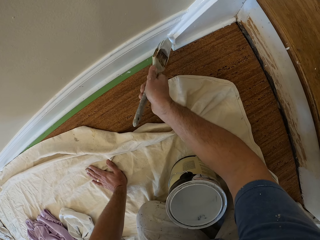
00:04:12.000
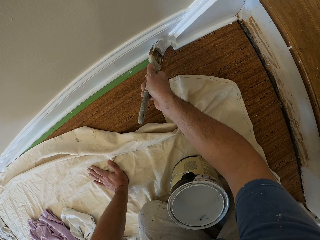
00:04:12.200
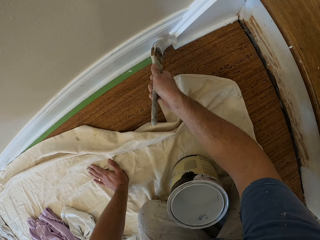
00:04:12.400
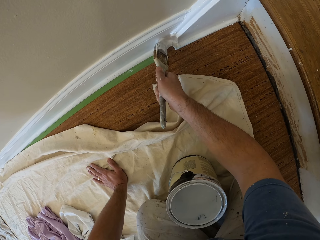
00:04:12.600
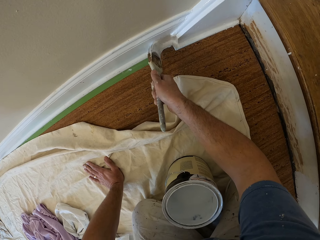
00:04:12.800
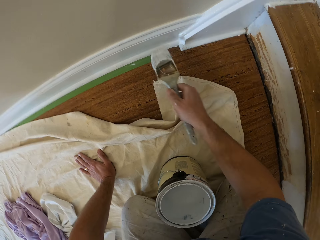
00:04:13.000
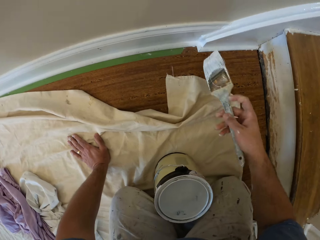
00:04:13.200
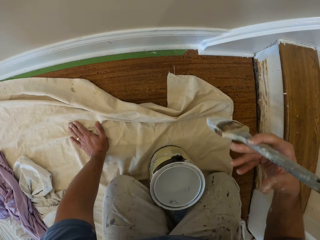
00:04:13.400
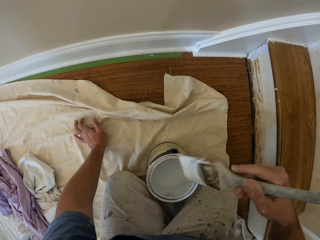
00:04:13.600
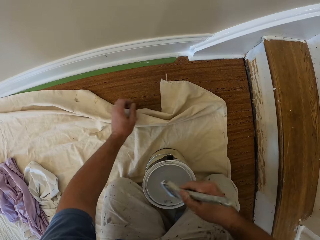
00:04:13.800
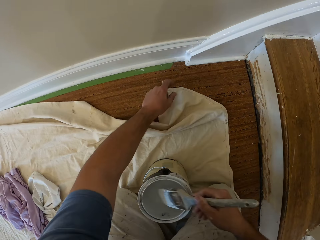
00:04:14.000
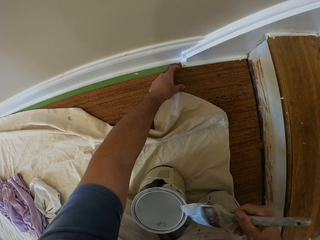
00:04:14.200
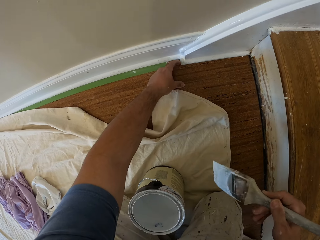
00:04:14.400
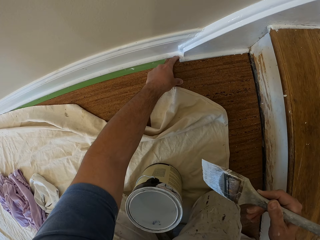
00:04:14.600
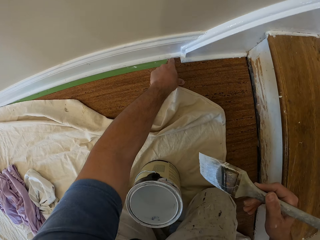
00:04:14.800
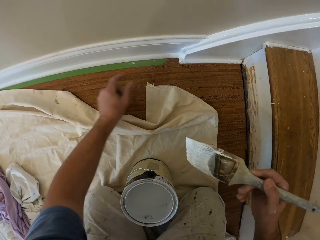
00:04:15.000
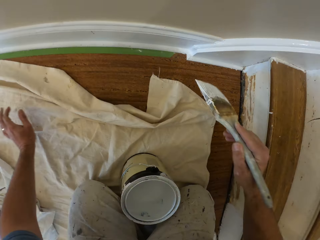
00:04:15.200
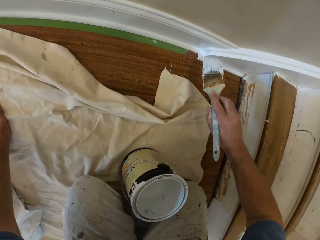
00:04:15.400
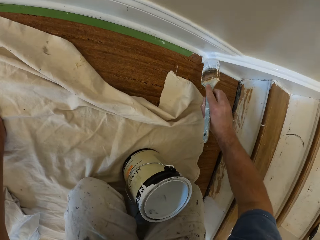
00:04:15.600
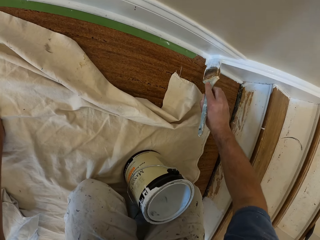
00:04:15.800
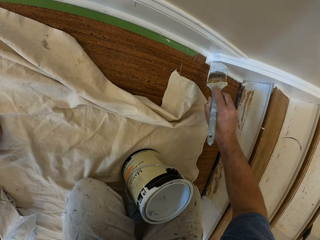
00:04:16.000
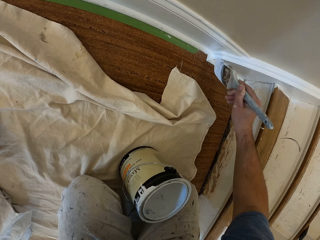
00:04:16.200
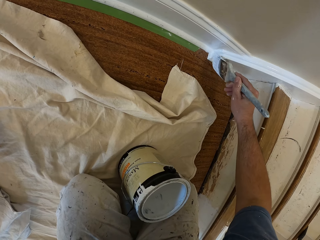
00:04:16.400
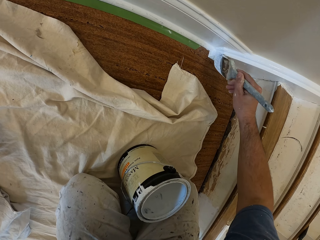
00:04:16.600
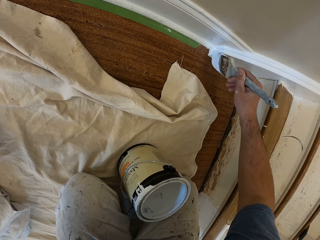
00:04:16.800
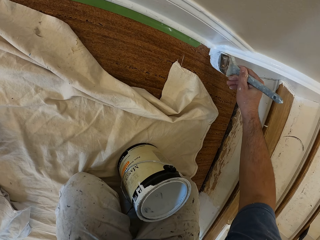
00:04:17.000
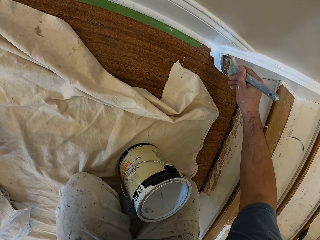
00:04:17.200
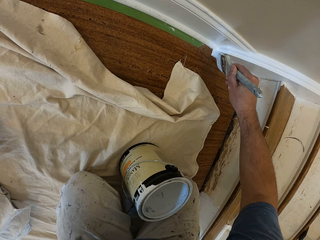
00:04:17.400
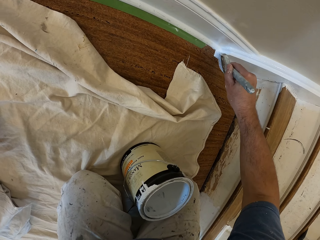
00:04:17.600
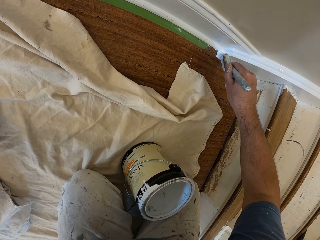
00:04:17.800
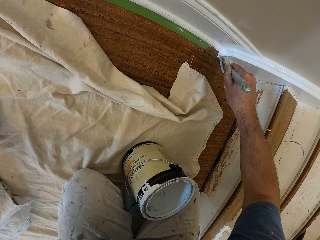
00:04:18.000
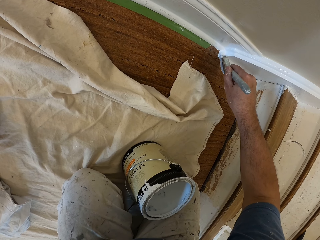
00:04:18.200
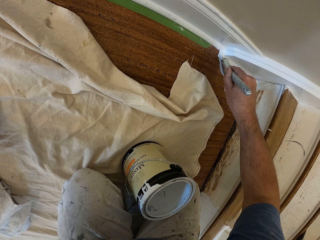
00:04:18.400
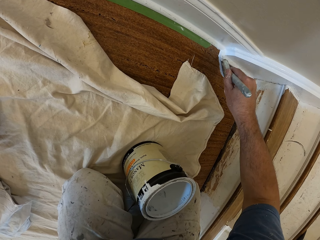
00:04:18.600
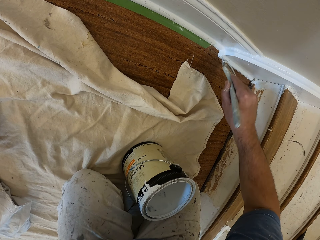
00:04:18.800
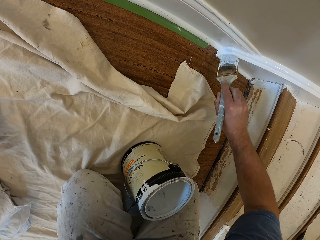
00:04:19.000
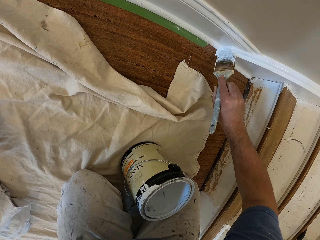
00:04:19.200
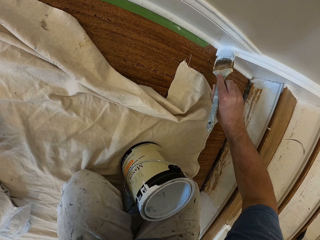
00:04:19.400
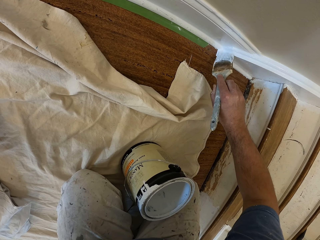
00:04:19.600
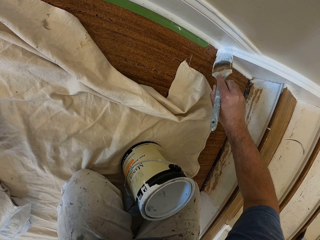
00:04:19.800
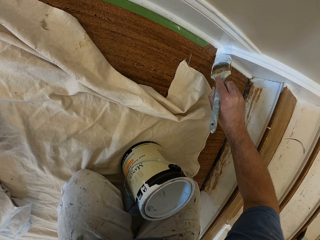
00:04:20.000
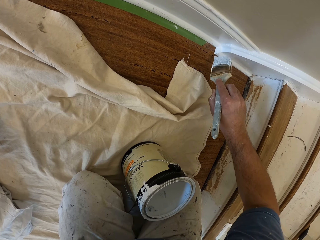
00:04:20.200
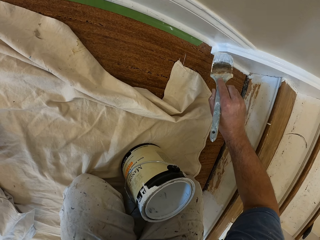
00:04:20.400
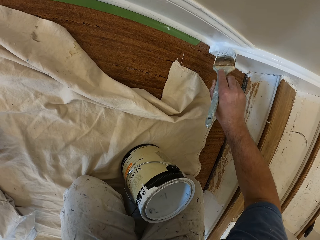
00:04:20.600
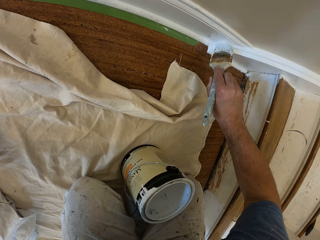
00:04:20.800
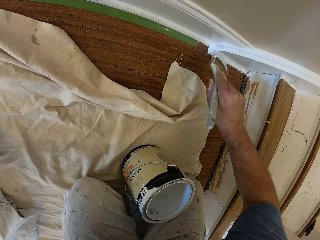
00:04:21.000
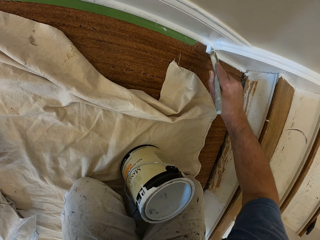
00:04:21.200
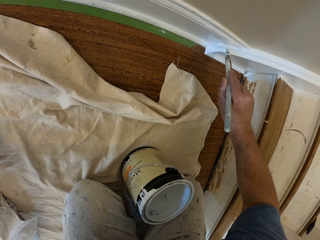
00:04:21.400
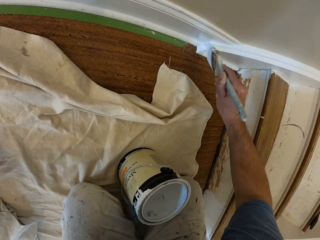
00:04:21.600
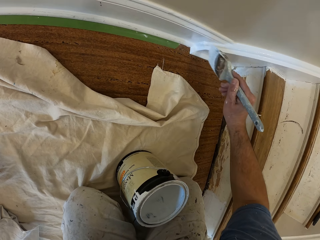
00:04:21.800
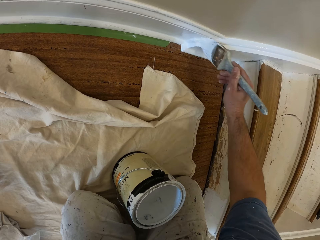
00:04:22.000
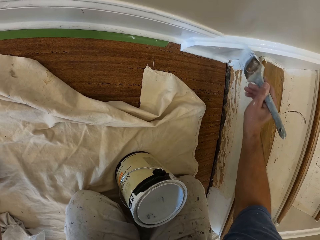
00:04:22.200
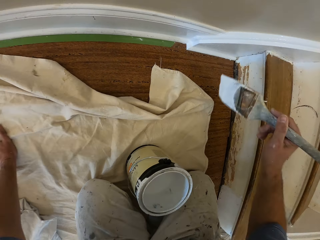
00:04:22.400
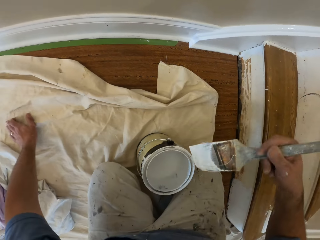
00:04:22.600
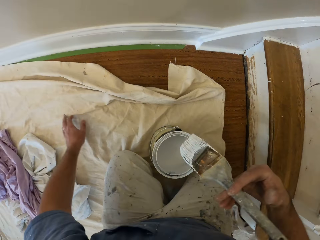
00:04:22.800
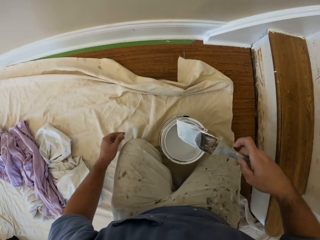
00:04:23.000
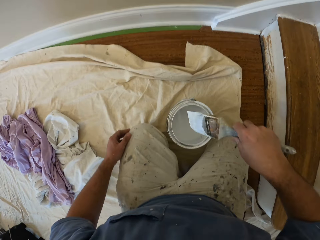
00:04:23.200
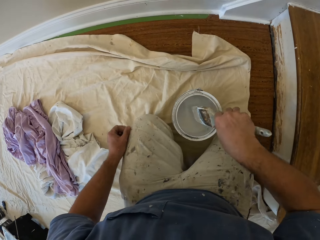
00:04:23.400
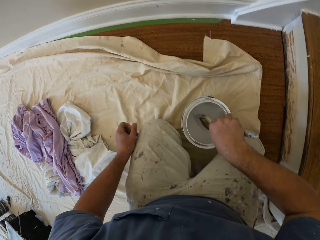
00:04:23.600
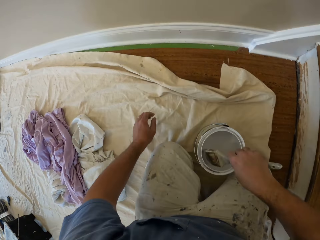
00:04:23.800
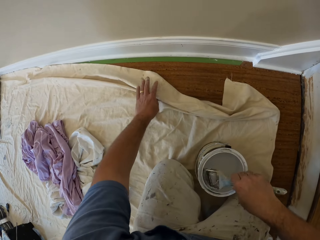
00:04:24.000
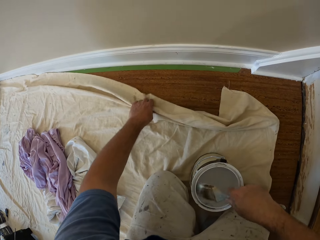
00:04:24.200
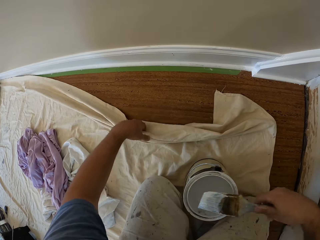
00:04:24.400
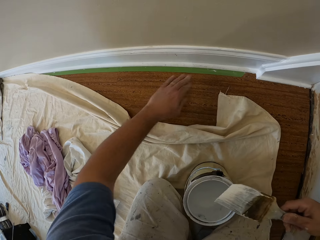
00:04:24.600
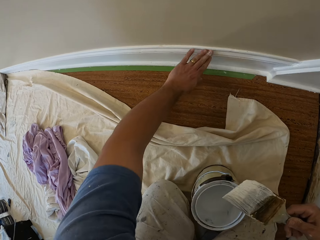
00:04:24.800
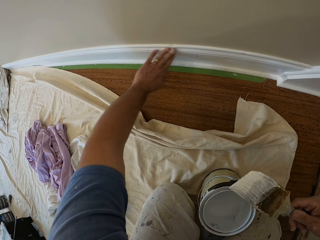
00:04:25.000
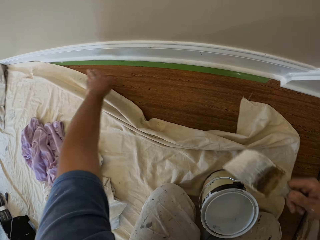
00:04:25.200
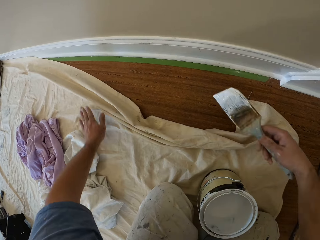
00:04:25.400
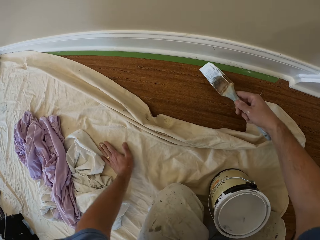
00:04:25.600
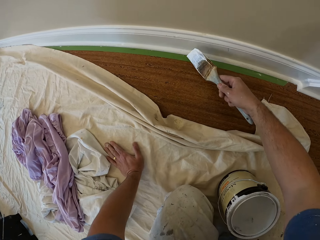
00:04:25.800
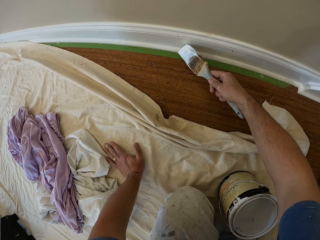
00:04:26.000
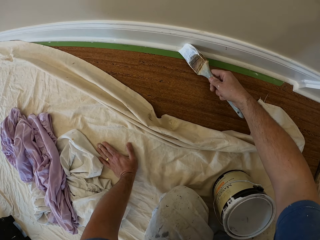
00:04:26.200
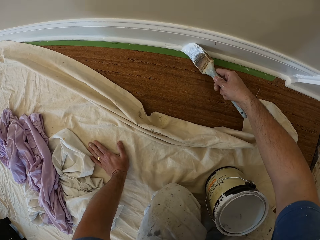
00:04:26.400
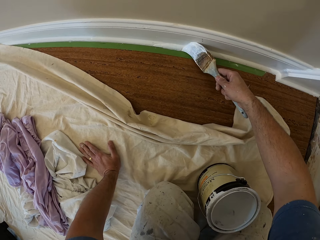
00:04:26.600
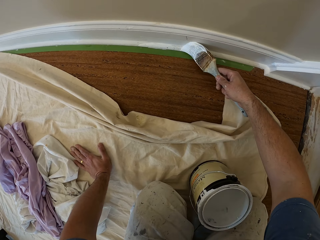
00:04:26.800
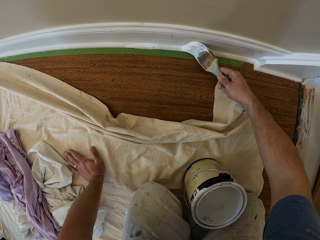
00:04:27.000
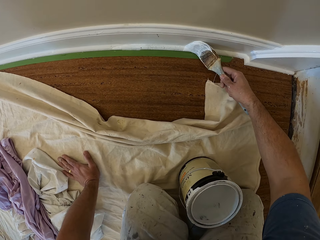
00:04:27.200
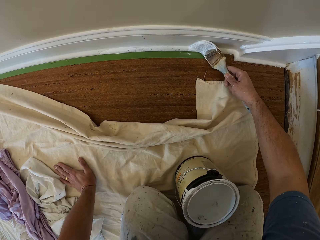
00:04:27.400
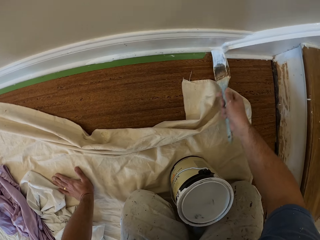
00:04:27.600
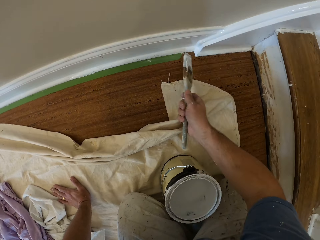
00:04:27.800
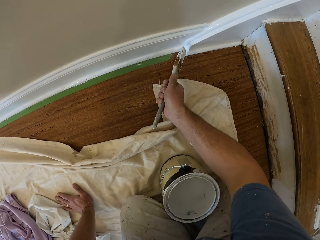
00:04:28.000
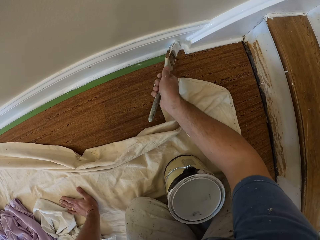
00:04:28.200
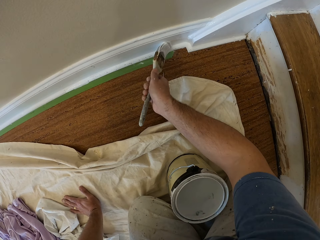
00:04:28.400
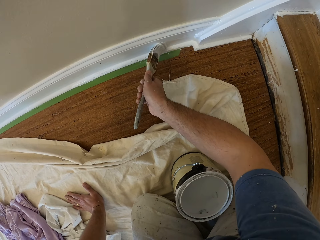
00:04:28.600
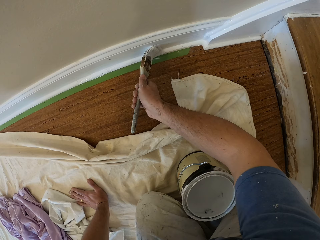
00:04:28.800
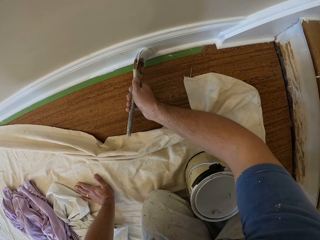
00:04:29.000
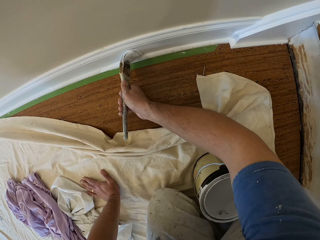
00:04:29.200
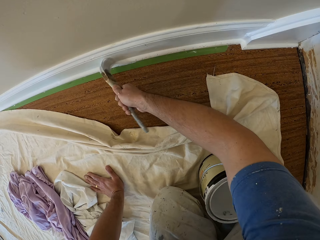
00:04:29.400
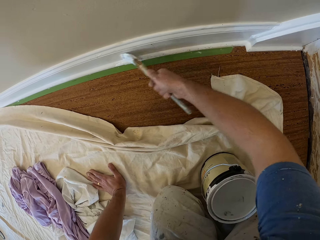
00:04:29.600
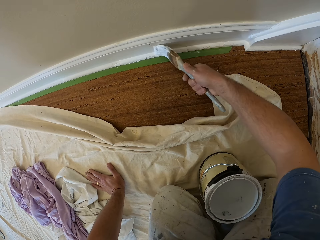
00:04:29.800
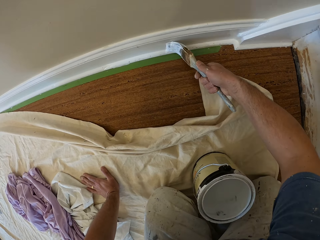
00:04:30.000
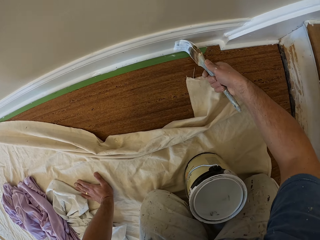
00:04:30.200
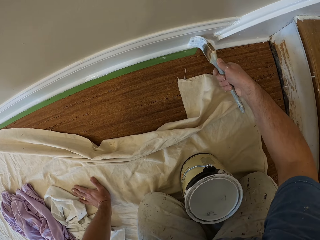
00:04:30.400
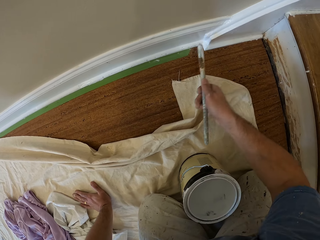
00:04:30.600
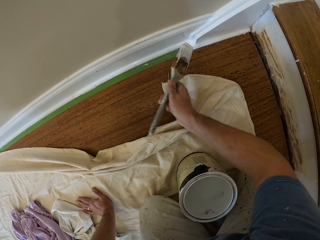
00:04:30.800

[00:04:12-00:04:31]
The camera wearer scoops paint from the aluminum paint bucket with the paintbrush. He removes dirt from the skirtboard. He cleans paint on the floor with his left hand. He paints the cornice or skirtboard. He scoops paint from the aluminum paint bucket with the paintbrush. He adjusts the cloth on the floor with his left hand and folds the cloth. He wipes the cornice with his left hand. He paints the cornice.

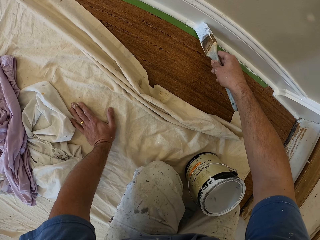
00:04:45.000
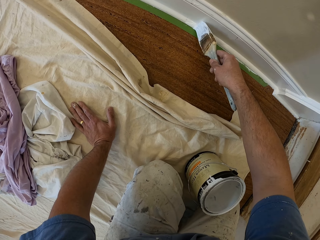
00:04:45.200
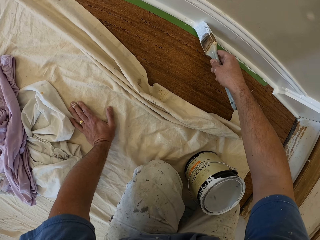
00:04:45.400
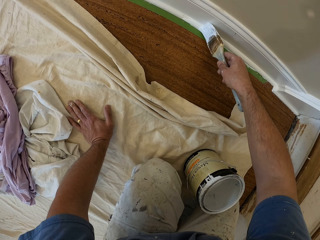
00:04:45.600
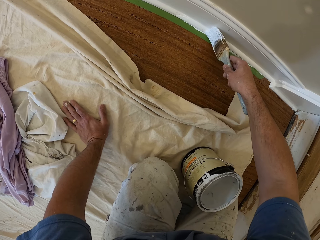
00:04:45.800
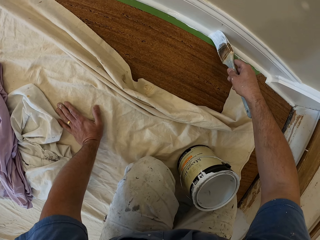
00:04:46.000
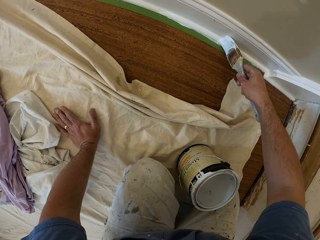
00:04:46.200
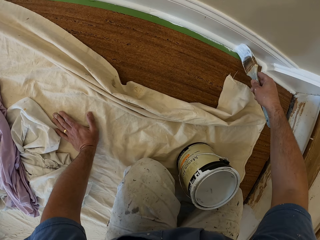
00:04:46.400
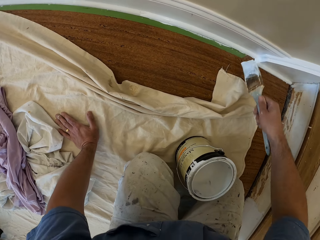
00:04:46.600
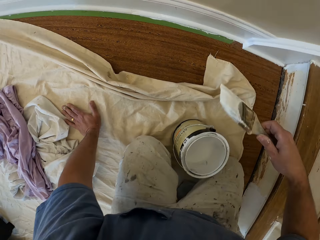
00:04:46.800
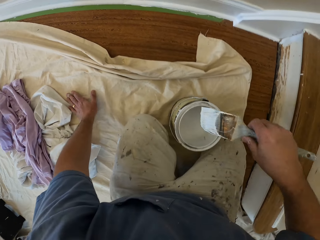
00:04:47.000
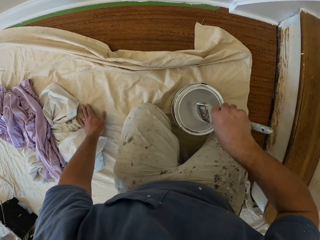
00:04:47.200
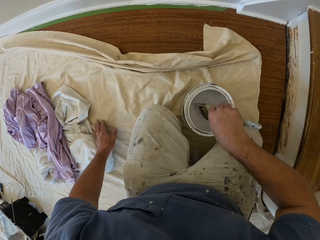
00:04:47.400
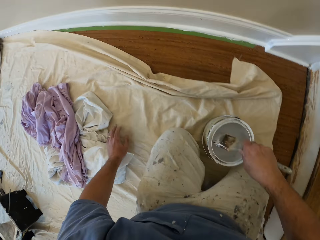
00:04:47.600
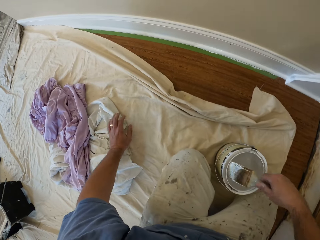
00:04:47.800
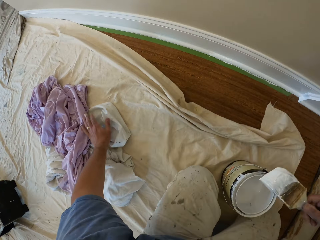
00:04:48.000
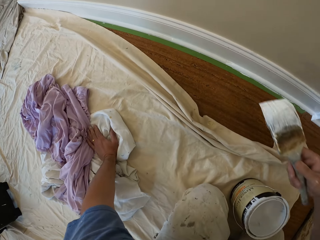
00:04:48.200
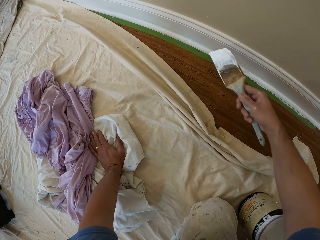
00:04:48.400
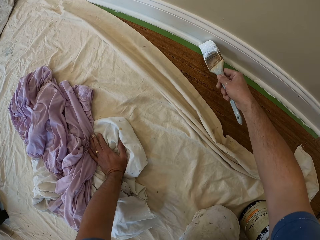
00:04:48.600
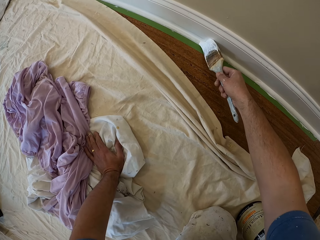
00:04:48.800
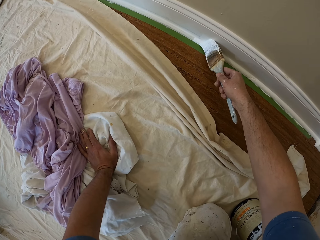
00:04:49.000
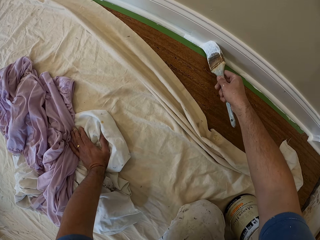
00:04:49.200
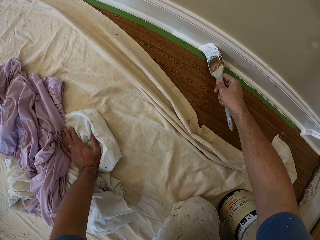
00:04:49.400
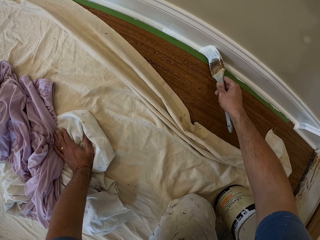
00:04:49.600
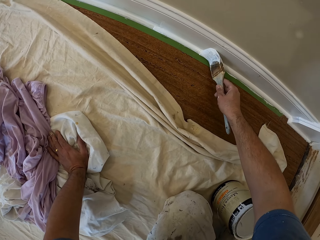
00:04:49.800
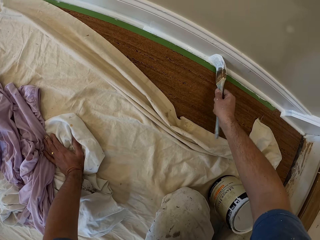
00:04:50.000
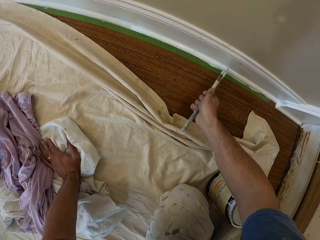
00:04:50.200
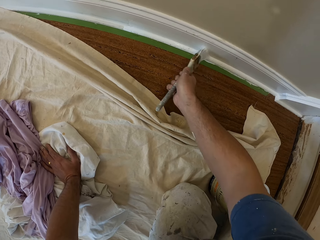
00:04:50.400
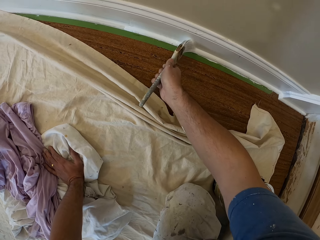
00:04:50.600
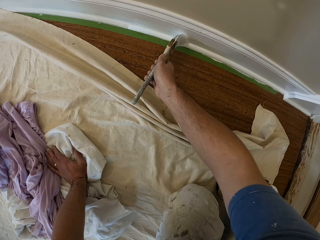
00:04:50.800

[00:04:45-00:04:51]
The camera wearer scoops paint inside an aluminum paint bucket with the paintbrush. They remove the brush from the paint. They paint the cornice or baseboard.
